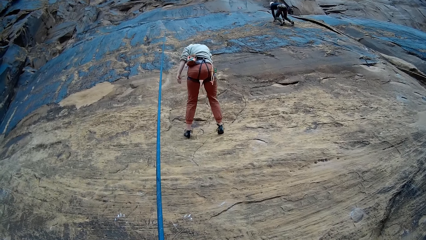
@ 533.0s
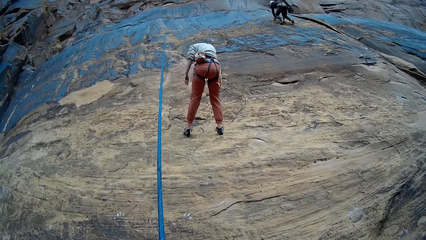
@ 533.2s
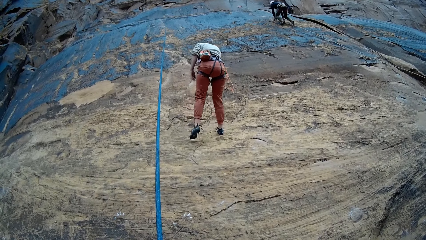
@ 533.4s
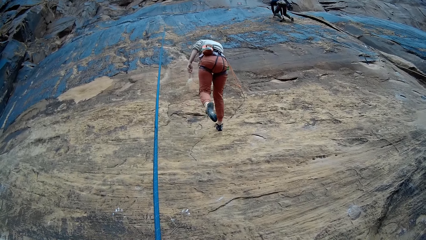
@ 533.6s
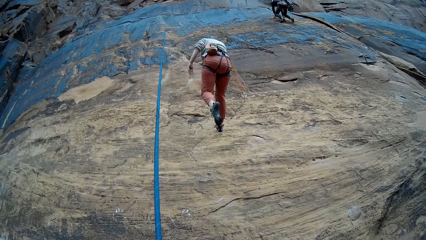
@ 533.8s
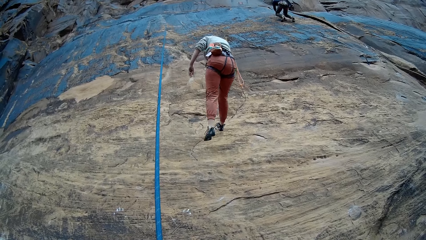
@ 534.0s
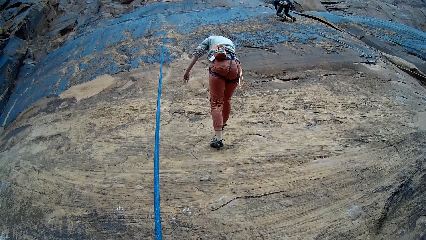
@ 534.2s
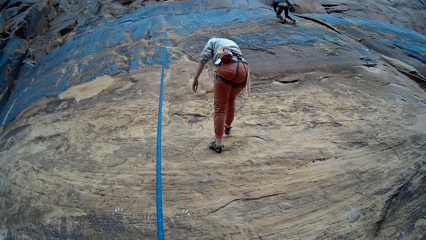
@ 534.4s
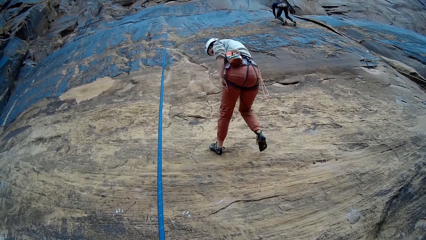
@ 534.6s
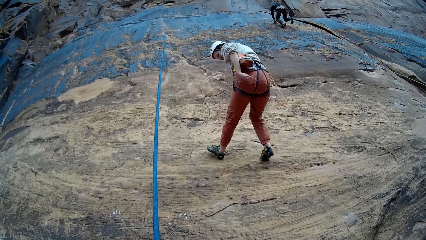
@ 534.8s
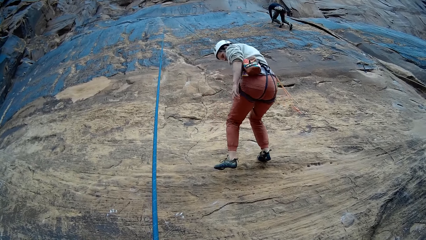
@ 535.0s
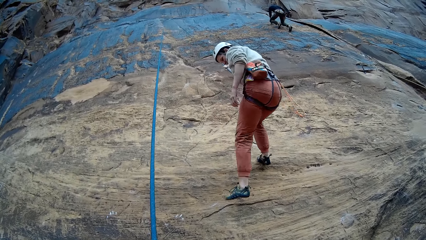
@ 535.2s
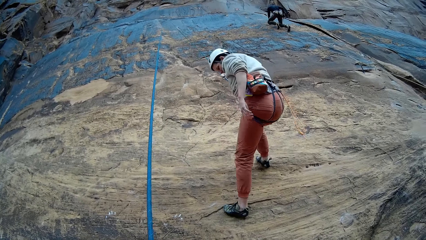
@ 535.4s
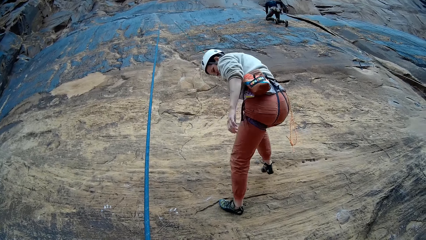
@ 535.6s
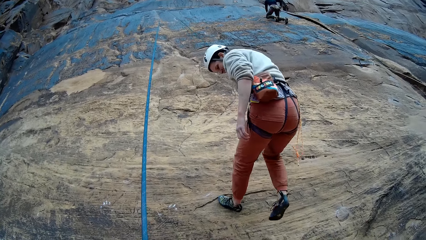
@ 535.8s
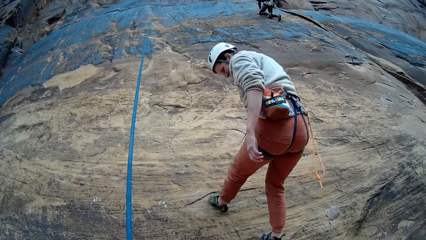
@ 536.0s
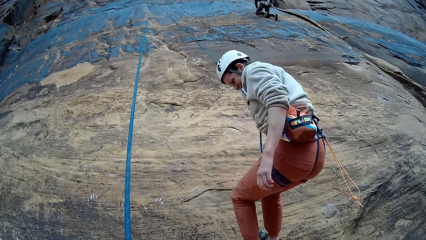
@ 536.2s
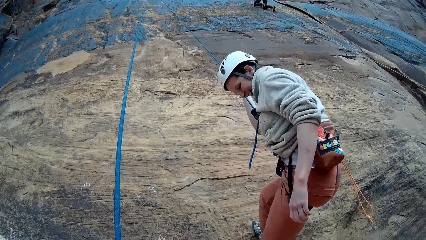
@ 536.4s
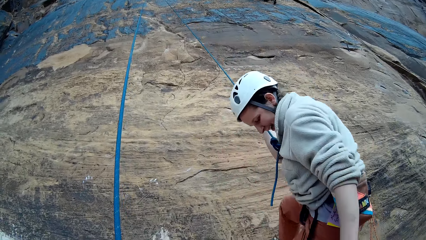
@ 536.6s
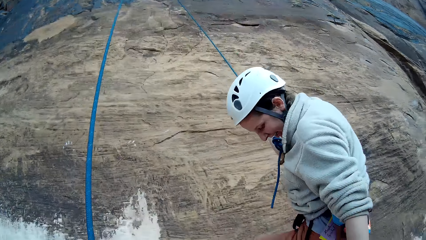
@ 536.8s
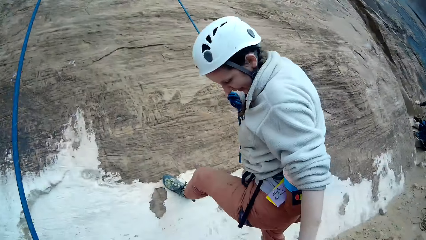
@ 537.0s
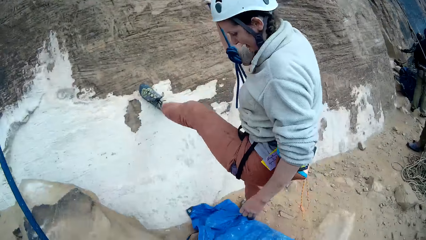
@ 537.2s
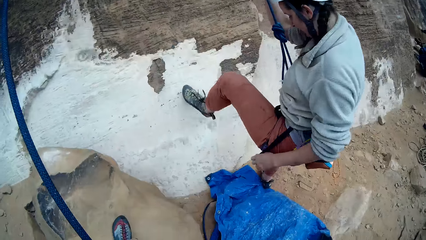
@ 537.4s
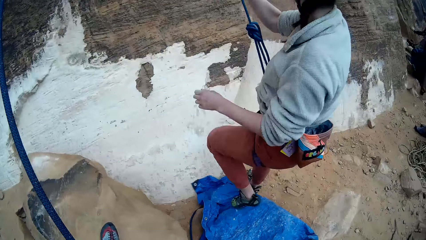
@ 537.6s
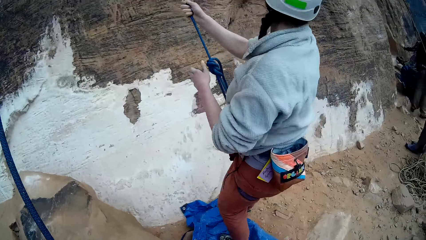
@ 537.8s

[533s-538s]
A climber descends to the ground with her set rope in her right hand.
